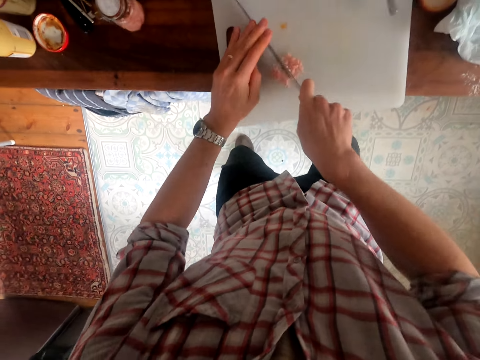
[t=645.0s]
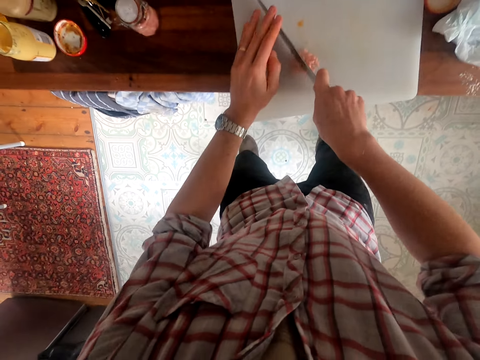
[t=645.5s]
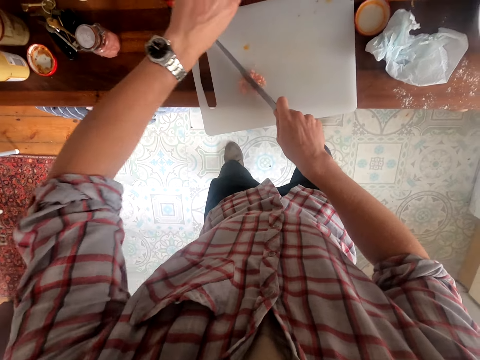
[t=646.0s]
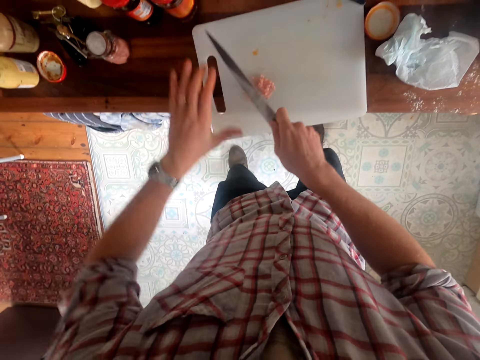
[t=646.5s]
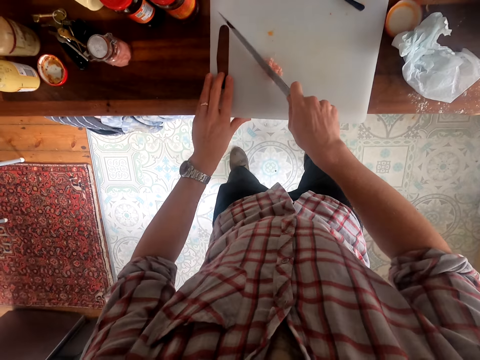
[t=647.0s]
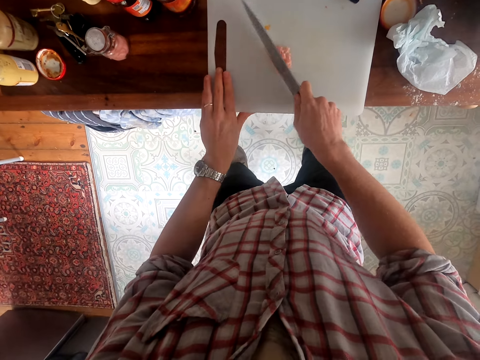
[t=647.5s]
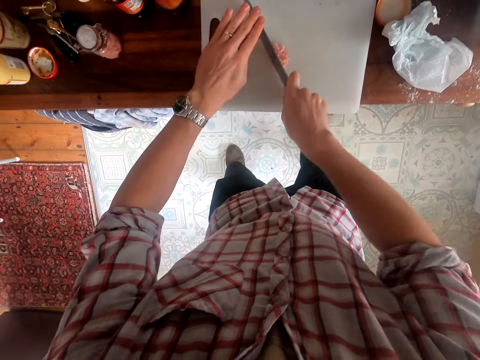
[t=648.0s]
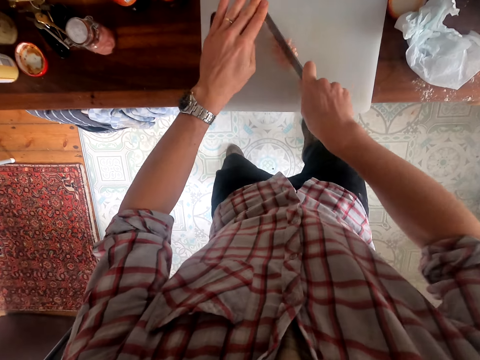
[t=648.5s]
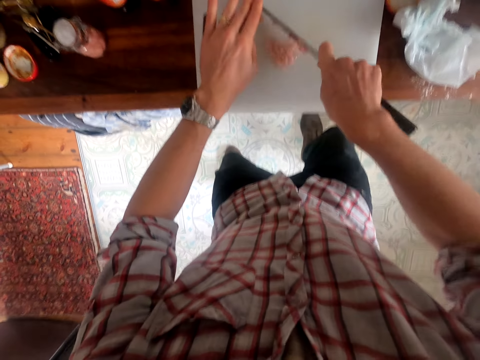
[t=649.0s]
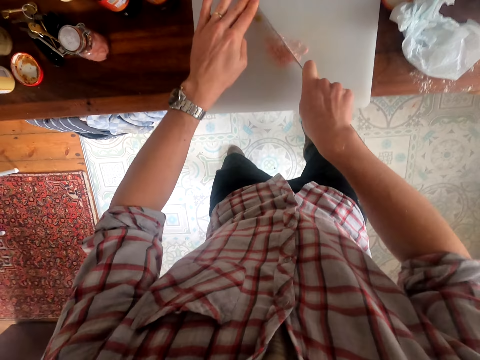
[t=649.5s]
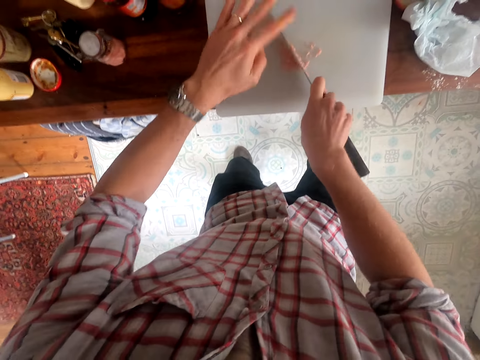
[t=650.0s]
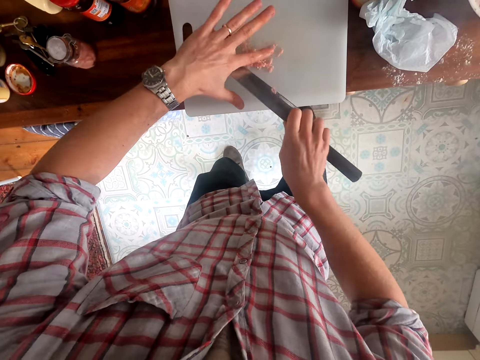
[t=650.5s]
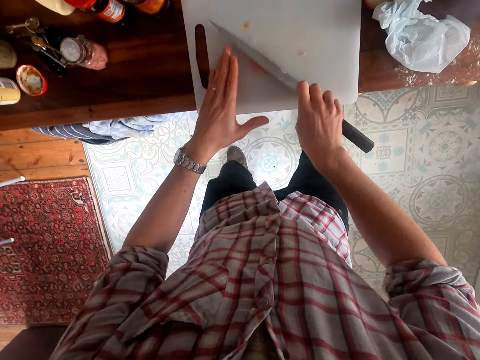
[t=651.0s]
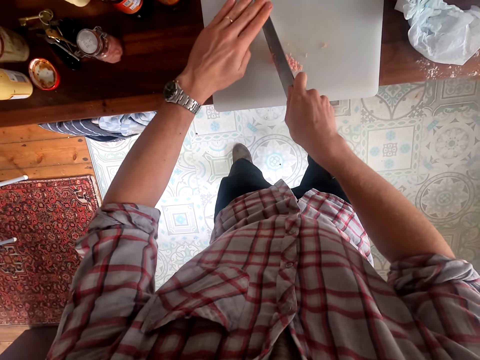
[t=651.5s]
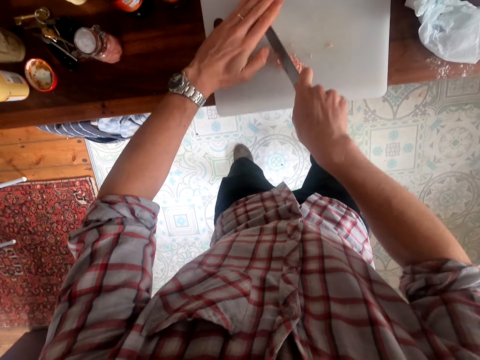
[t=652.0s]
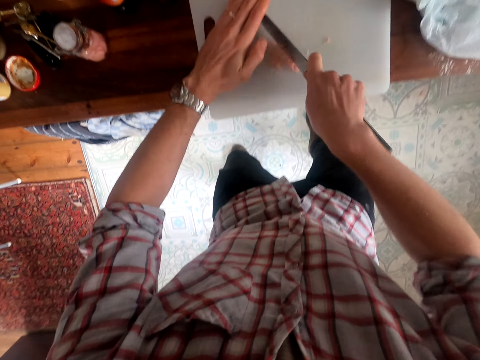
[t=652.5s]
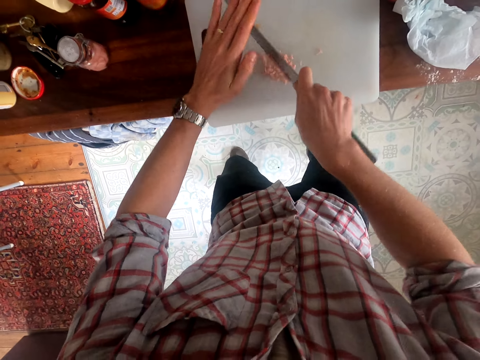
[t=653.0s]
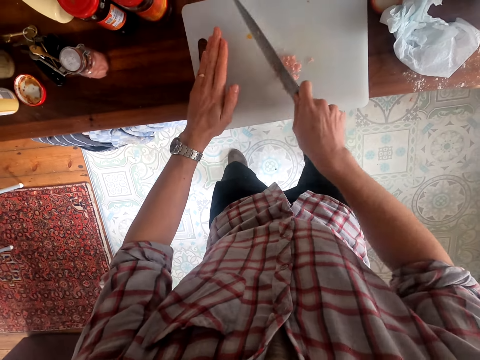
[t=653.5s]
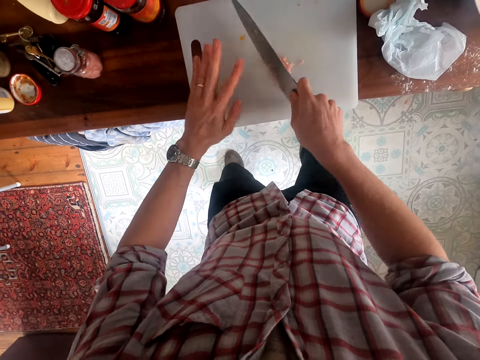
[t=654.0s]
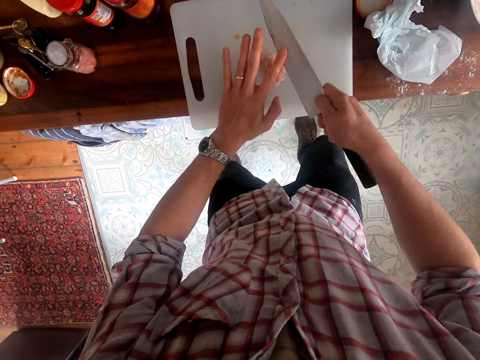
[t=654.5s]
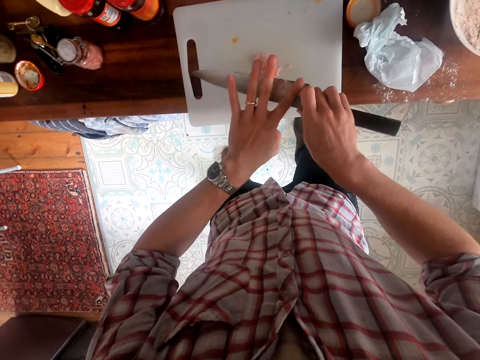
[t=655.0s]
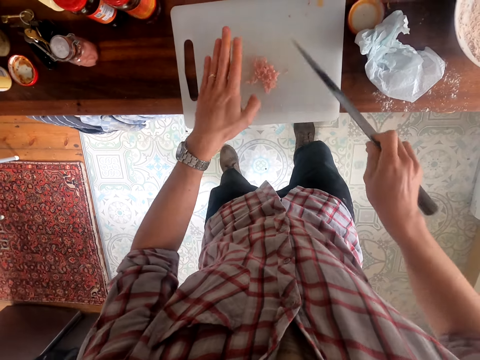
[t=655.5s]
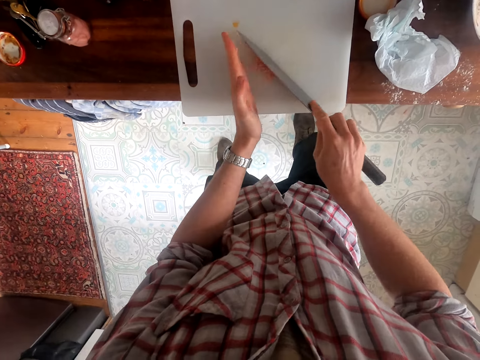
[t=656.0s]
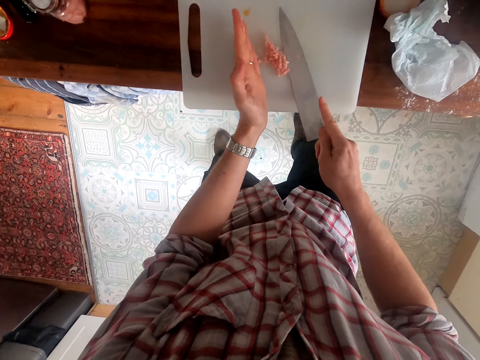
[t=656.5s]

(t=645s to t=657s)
The camera wearer adjusts the board. They chop the tin's content on the board.

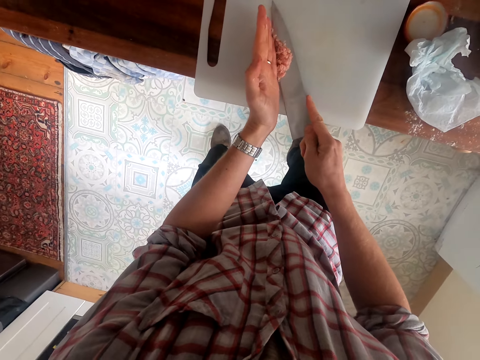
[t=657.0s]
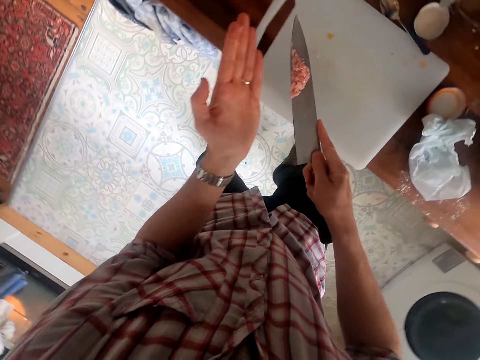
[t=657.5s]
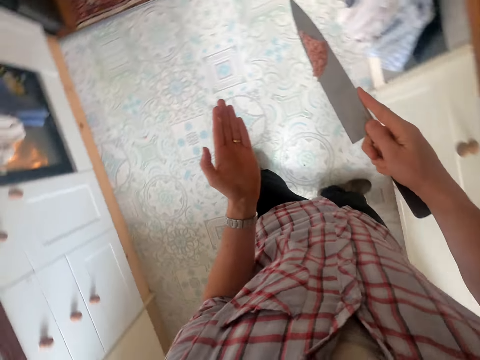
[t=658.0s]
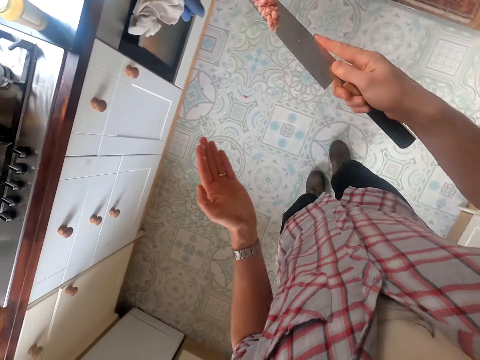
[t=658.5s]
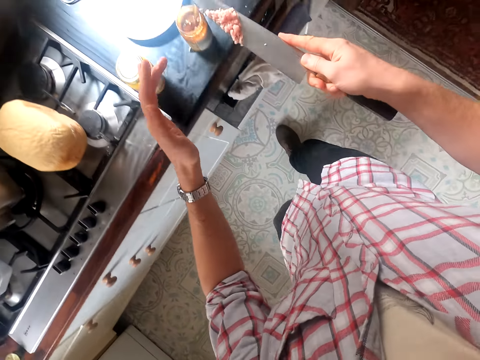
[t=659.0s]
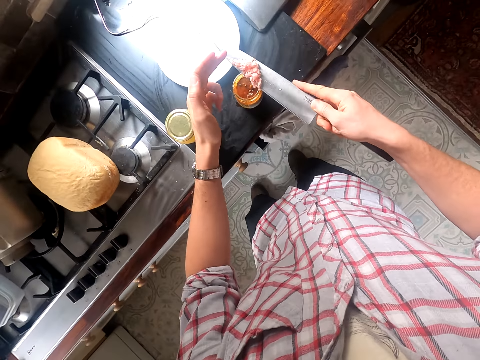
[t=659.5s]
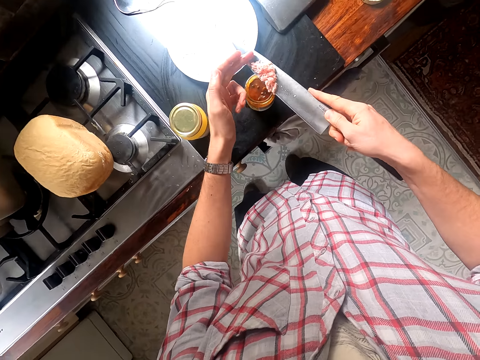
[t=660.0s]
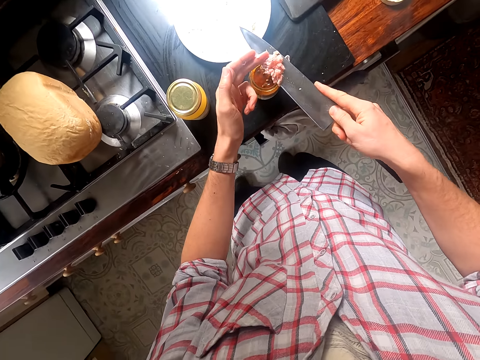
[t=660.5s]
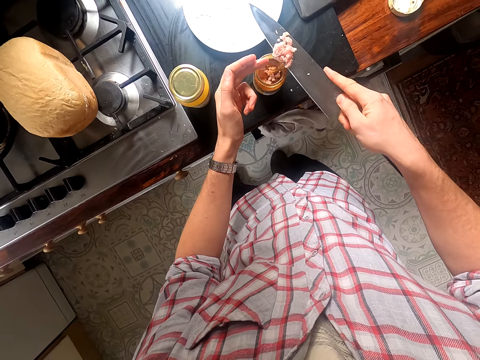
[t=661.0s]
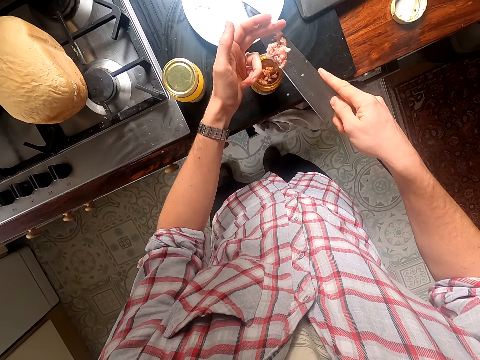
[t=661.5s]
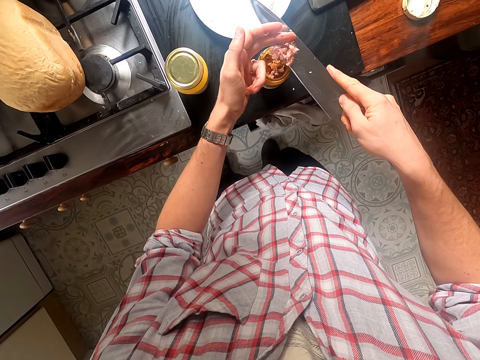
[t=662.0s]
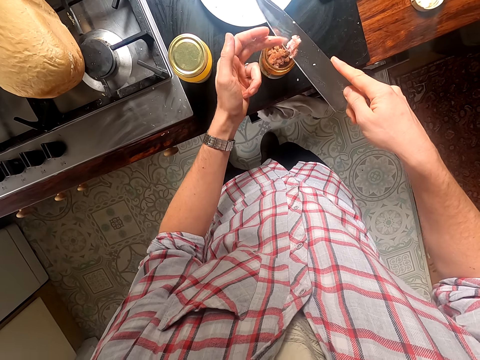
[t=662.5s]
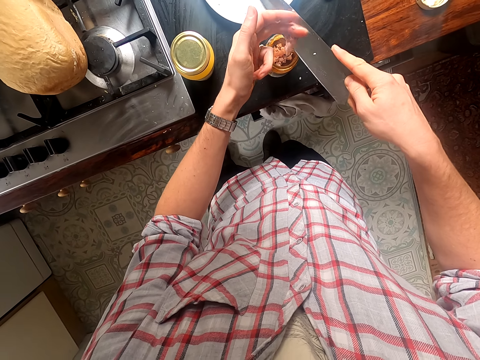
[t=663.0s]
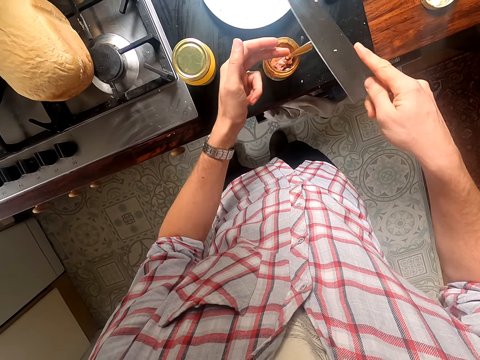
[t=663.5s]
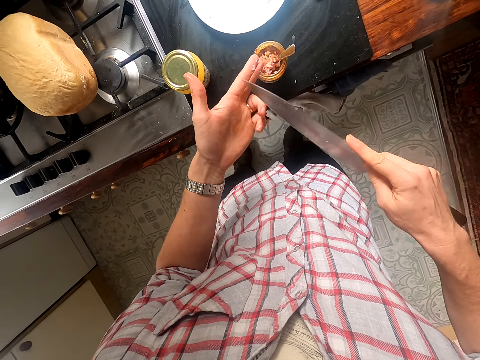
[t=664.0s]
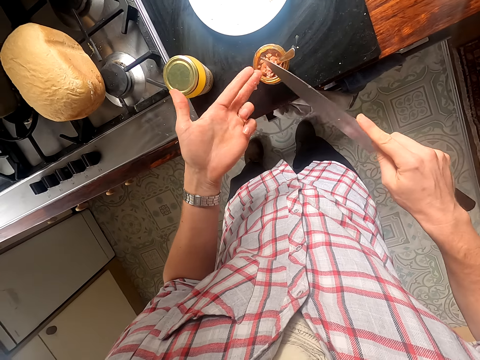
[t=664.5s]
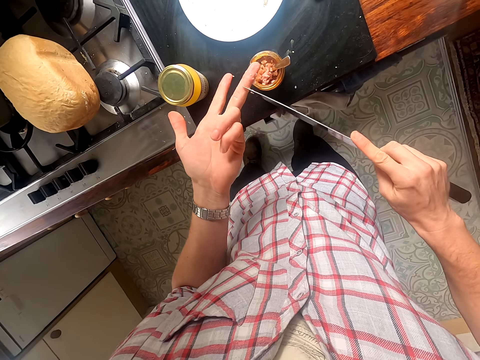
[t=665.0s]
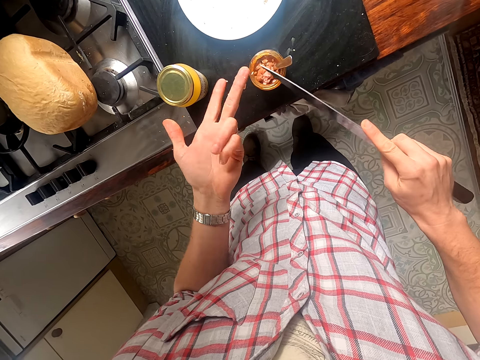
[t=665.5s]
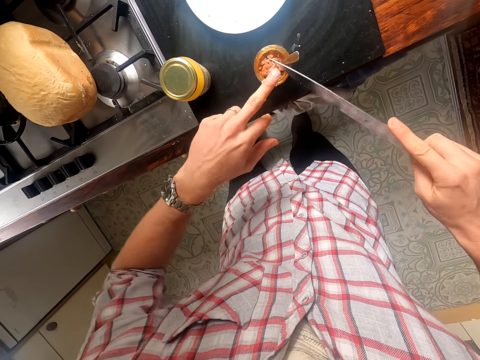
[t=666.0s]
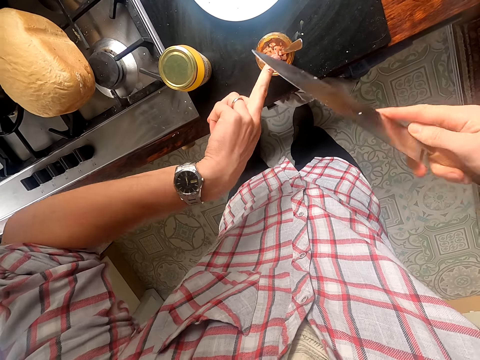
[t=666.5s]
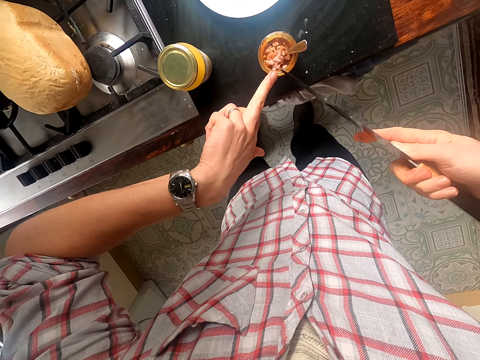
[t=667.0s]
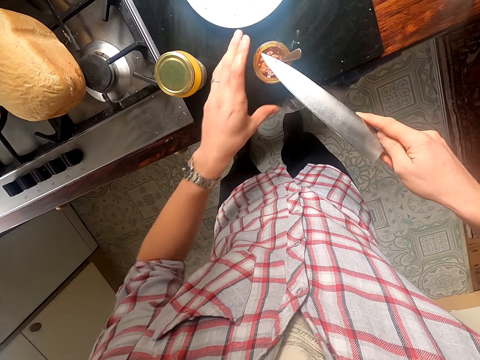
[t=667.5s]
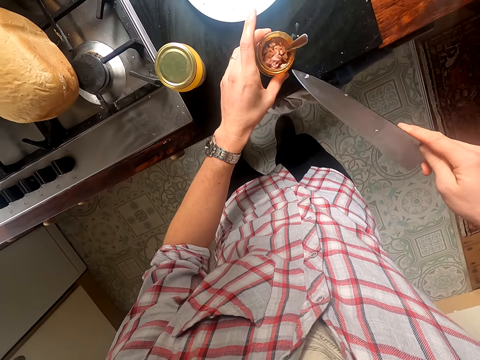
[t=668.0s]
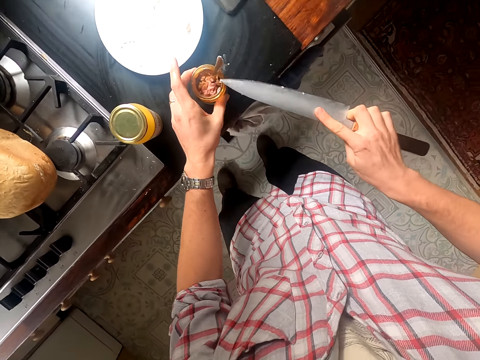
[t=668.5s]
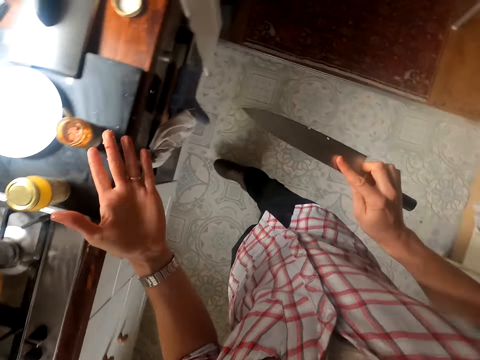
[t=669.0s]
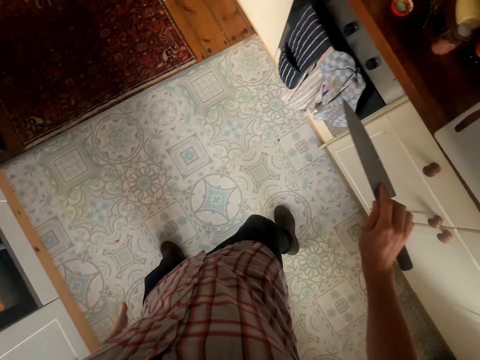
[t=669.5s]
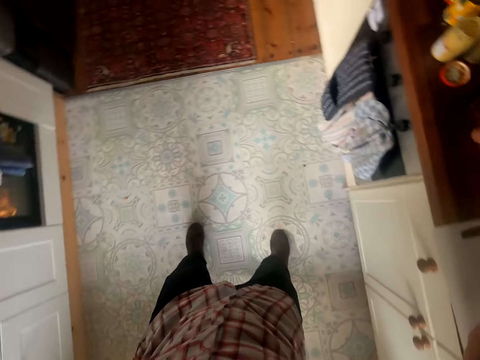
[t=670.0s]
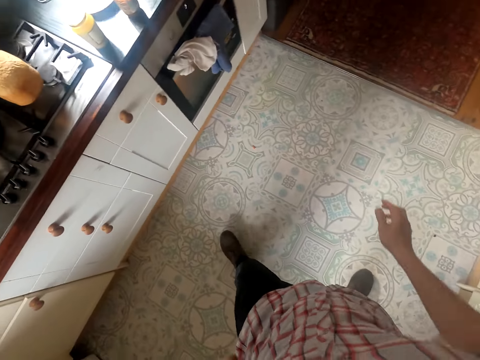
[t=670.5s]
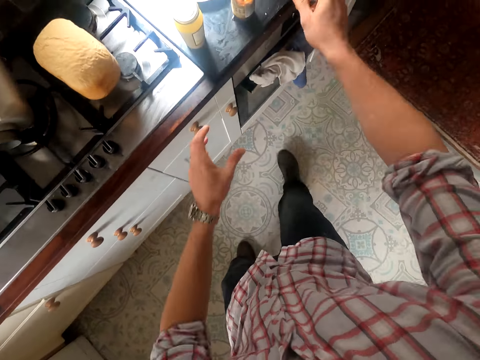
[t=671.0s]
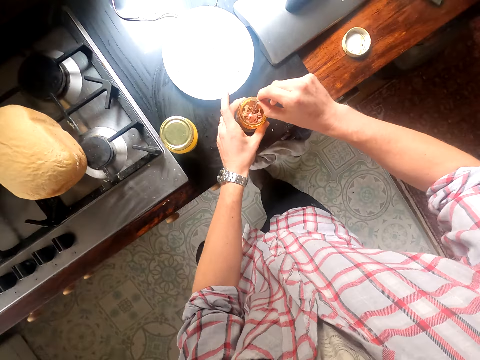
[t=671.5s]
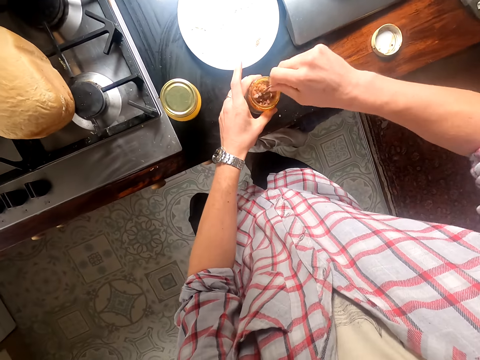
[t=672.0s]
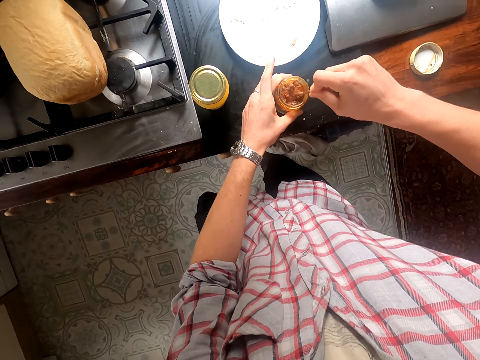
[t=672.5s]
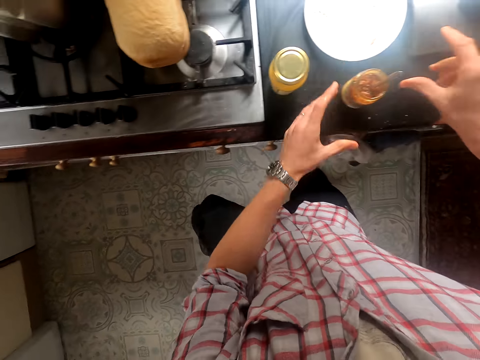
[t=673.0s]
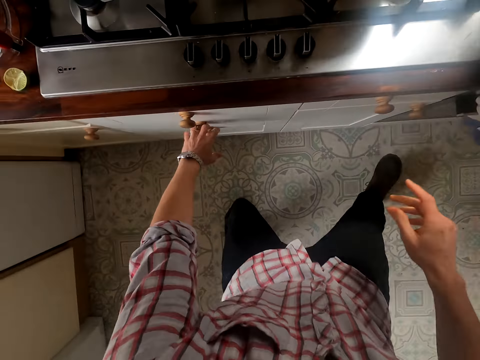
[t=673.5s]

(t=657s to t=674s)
The camera wearer scoops the tin's content on the knife. He walks in the house. He places the tin's content into another tin. He rubs a finger with the knife. He removes the remaining food items from his hands. He walks in the house. He puts the knife away on the counter top. He stirs the contents in the tin on the counter.
